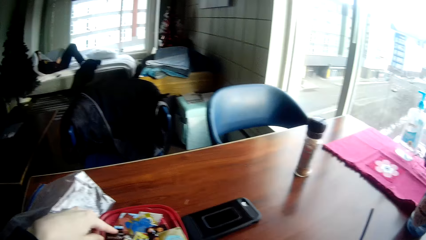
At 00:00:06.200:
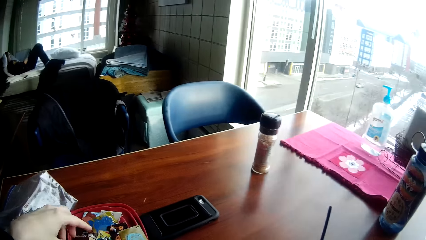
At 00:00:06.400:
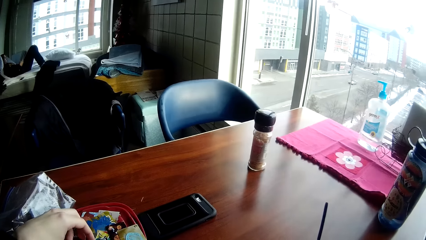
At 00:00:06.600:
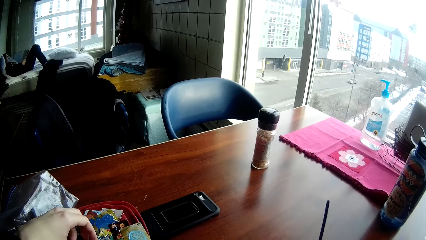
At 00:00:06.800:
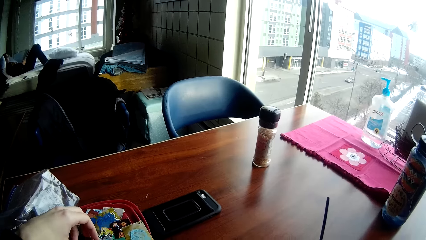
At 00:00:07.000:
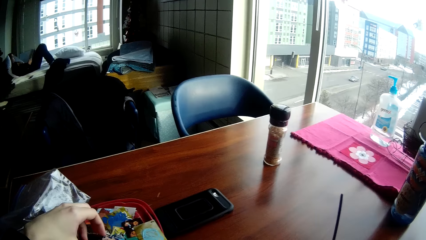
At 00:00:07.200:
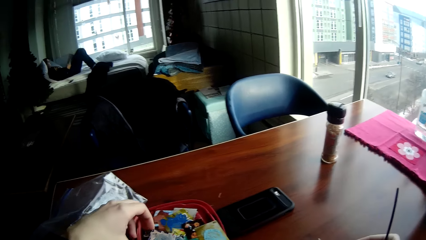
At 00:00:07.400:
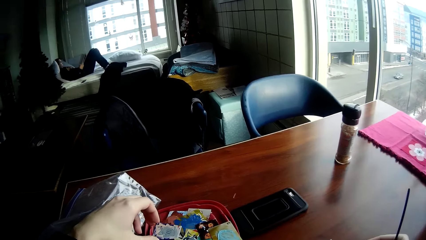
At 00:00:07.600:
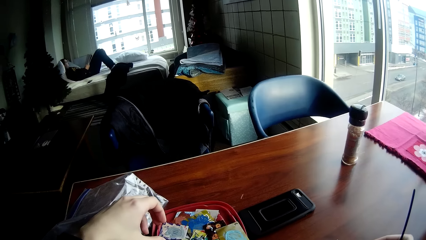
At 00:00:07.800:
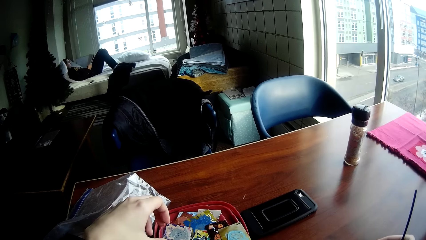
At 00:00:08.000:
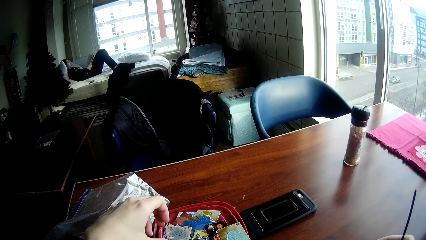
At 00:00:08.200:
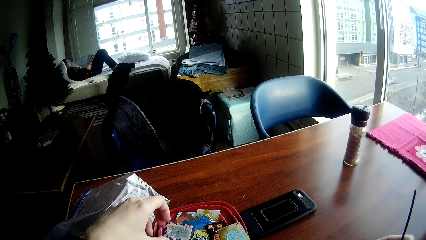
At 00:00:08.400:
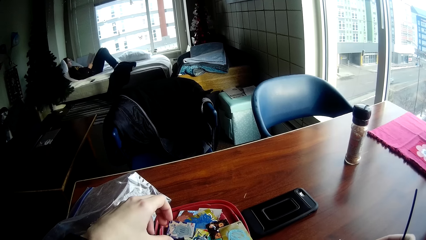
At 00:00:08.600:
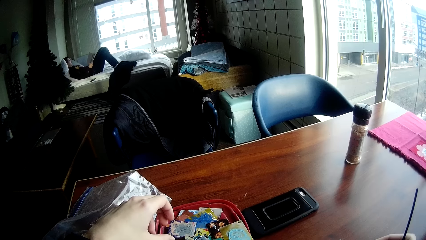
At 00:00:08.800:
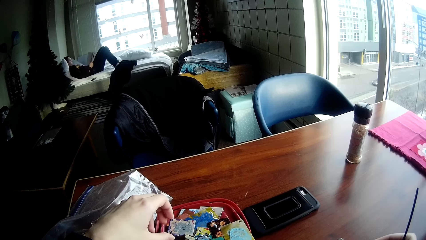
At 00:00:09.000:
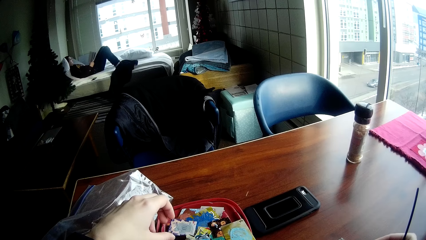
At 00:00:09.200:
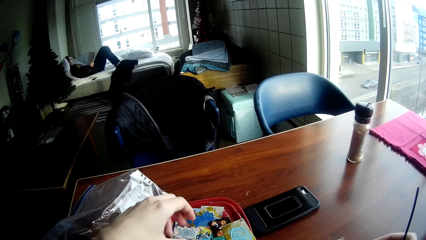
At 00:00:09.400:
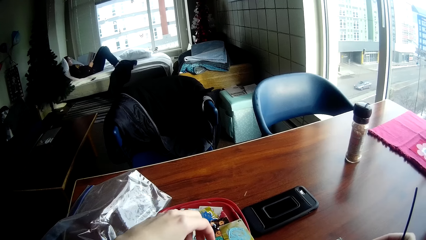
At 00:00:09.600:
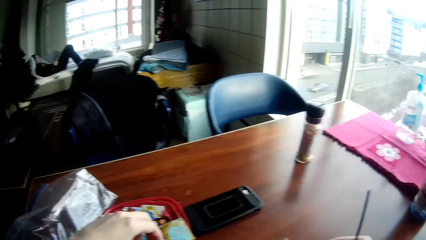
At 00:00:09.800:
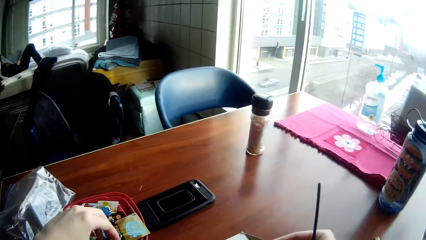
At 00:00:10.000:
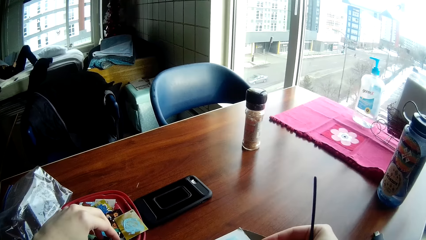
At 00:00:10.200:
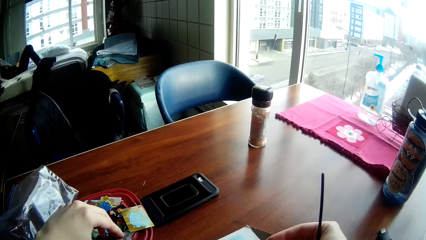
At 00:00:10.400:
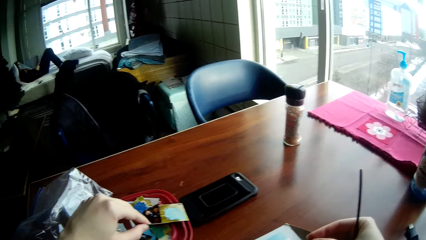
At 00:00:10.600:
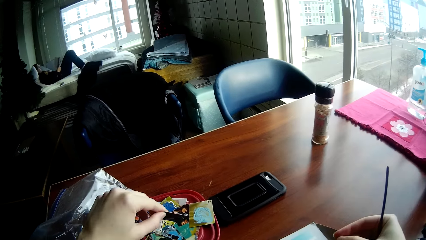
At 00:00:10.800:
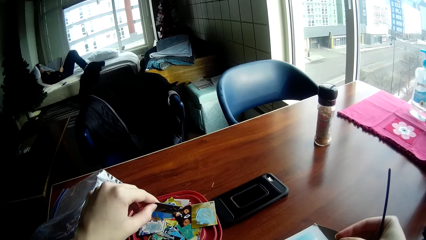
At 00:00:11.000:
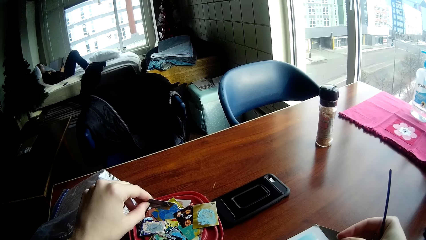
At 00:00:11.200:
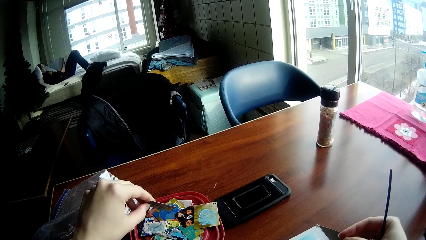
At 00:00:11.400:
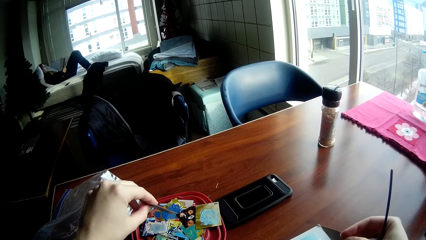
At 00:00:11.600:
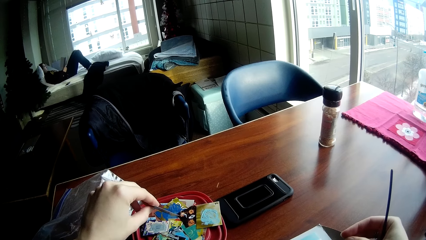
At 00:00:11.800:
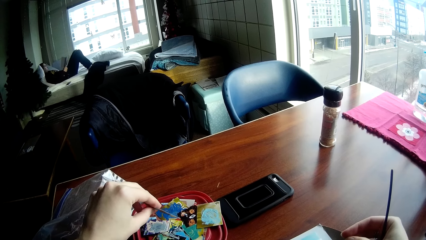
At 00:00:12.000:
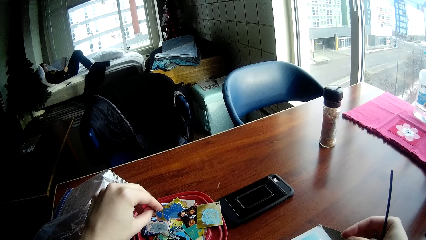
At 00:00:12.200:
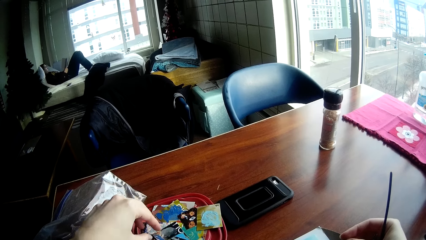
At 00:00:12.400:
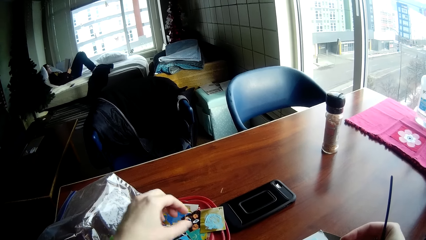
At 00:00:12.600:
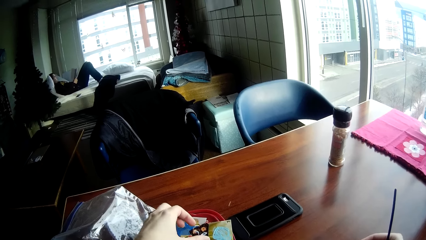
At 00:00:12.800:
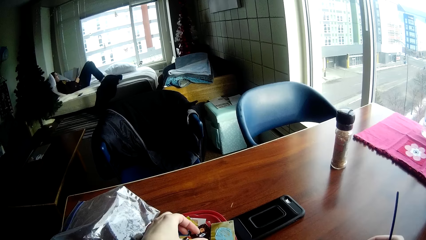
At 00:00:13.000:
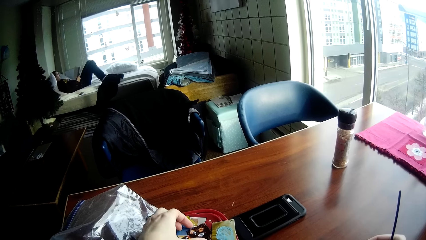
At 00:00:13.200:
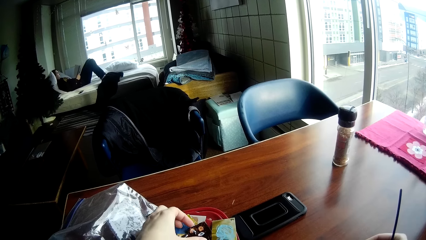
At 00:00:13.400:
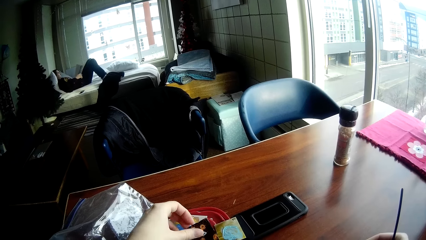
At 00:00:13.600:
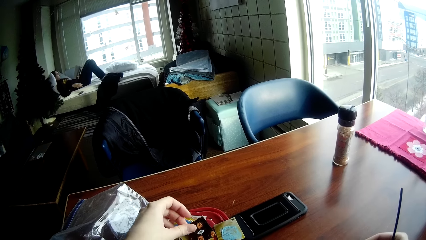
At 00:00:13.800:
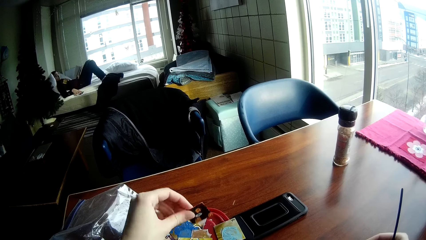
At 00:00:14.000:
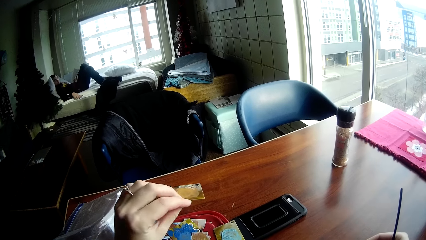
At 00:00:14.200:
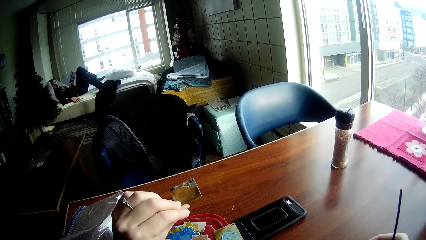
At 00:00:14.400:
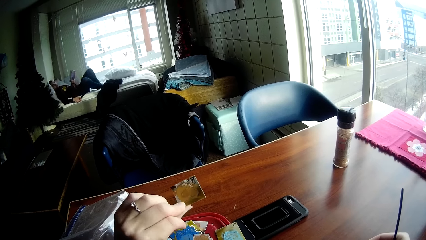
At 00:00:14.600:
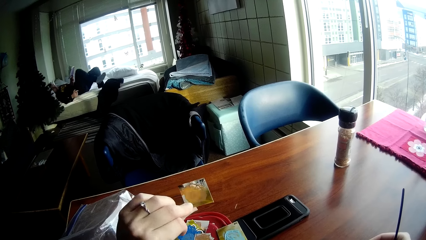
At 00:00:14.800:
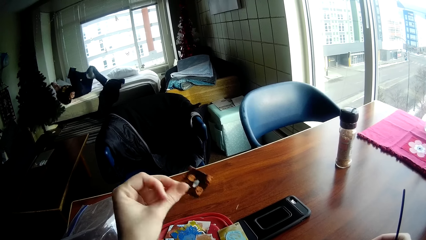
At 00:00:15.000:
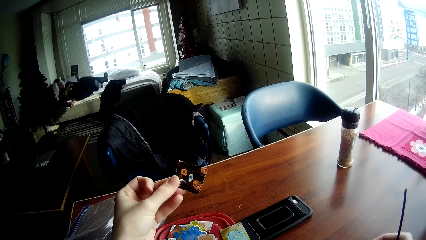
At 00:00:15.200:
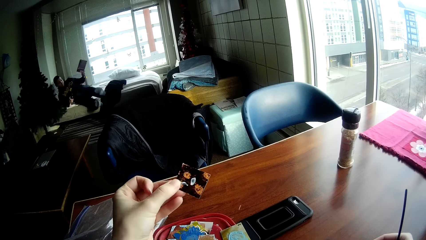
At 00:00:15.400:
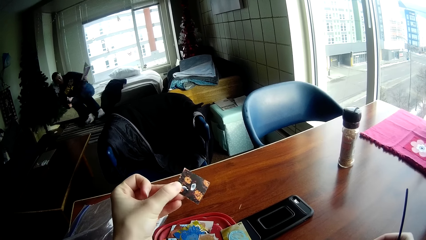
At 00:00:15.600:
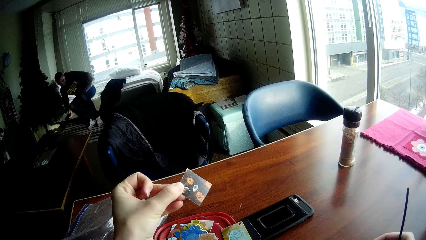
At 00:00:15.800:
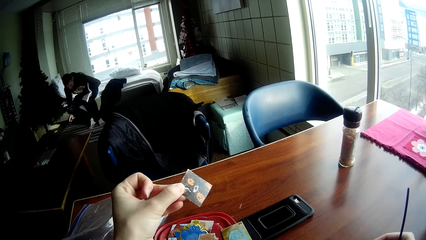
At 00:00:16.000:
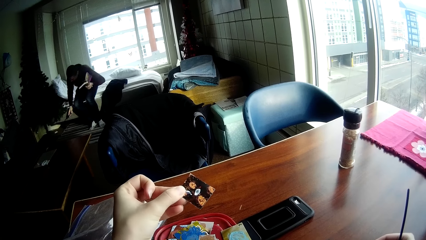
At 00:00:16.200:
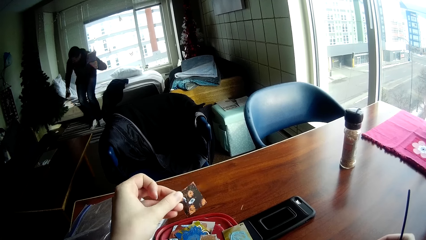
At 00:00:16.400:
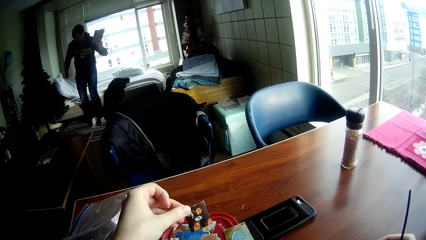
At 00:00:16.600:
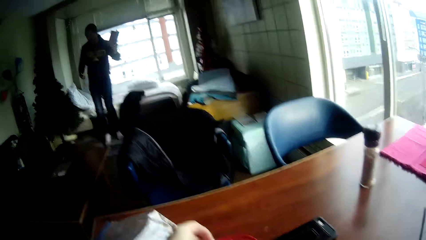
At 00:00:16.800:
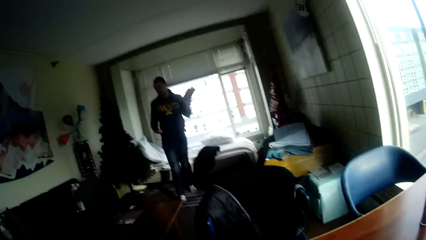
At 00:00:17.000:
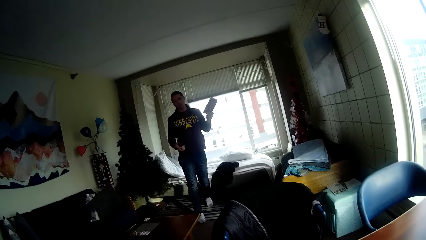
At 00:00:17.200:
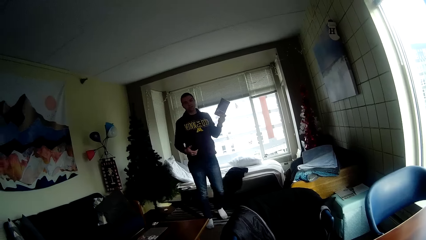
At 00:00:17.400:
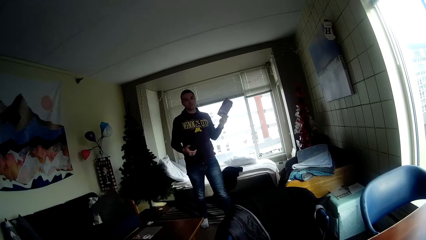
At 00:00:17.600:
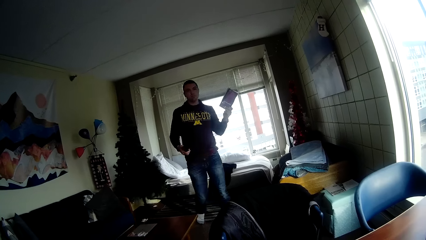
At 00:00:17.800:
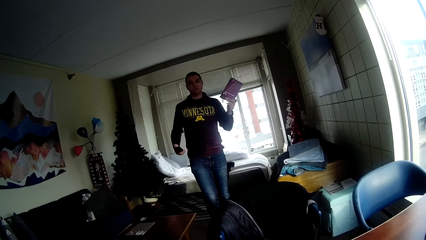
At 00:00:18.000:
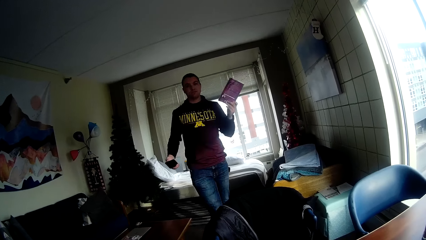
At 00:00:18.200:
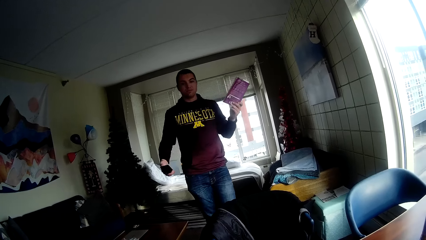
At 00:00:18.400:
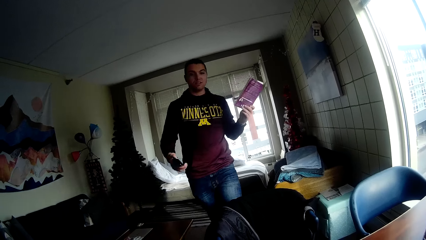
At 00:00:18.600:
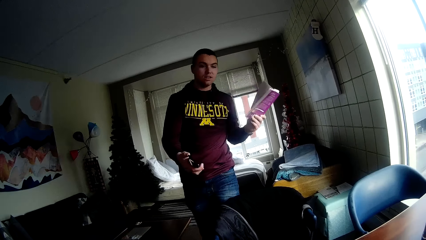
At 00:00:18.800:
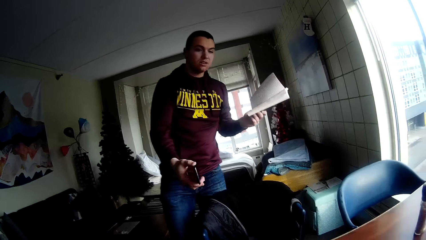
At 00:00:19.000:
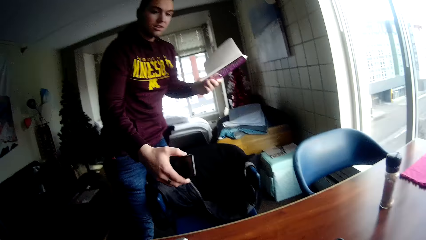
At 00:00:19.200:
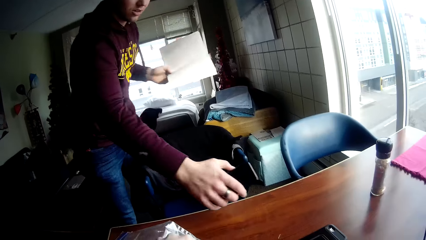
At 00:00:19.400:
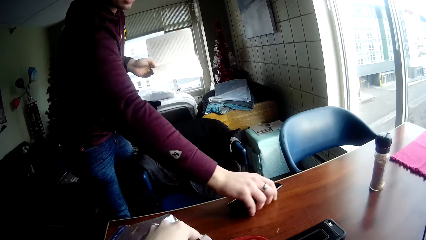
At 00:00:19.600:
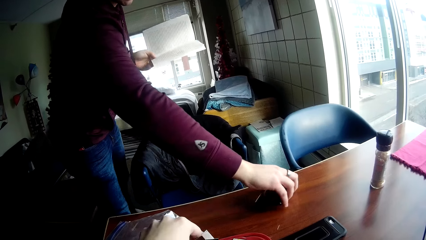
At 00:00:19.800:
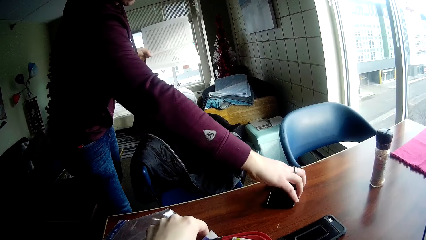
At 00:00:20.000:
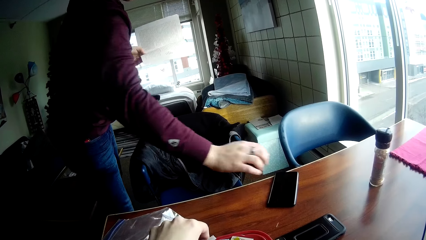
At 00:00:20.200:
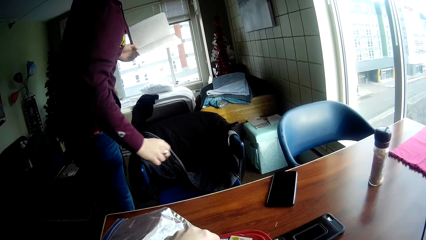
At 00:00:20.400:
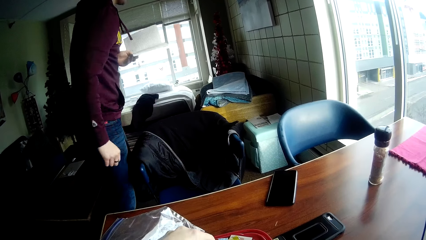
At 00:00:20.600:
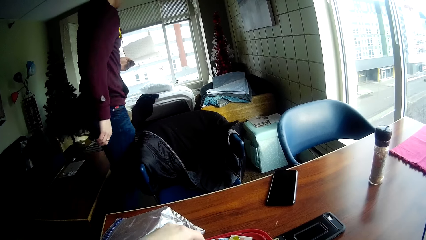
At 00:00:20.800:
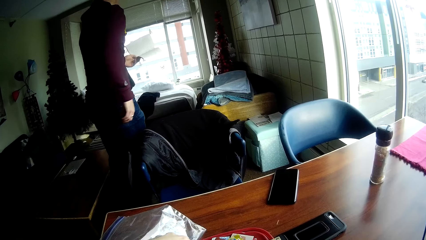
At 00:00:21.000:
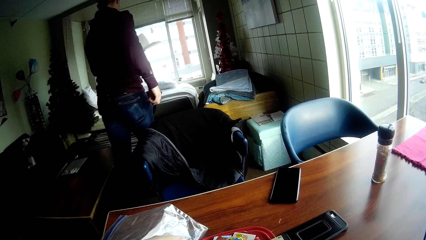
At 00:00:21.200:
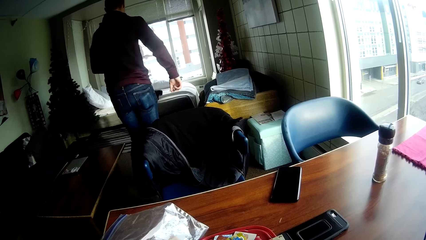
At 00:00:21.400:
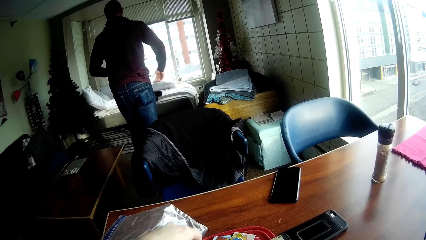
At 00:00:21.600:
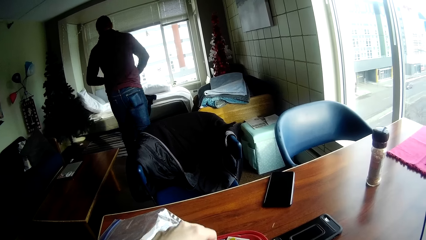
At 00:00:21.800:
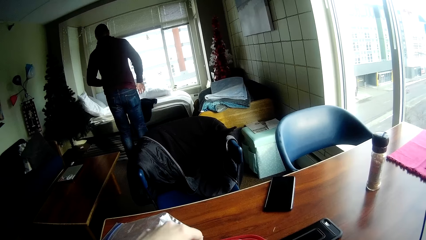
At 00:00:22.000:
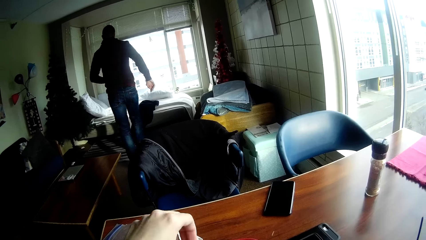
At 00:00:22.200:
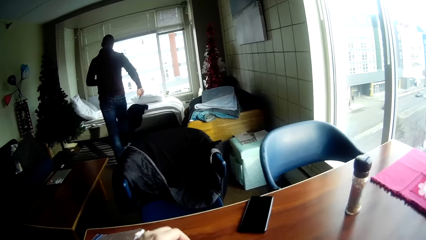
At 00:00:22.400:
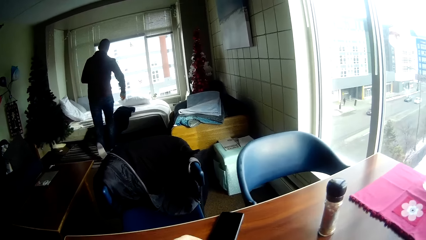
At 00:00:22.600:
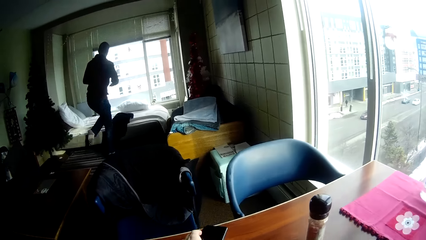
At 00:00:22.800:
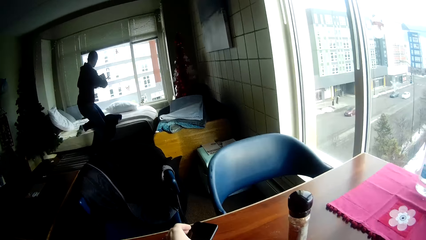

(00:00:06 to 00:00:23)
The camera wearer views the stickers at random. He takes a card from the lid on the table with his left hand. He drops the card in his left hand on the lid on the table. He takes the card from the lid on the table with his left hand. The man picks up a cell phone on the bed. He gets up from the bed. He wakes up from the bed. He holds the cell phone firmly. He drops his legs on the floor. He bends slightly. He stands firmly on the floor with the cell phone and the book on his hands. He walks towards the table with the phone and the book on his hands. He puts the cell phone on top of a desk. He moves behind with the book on his hand. He walks to the bed.
